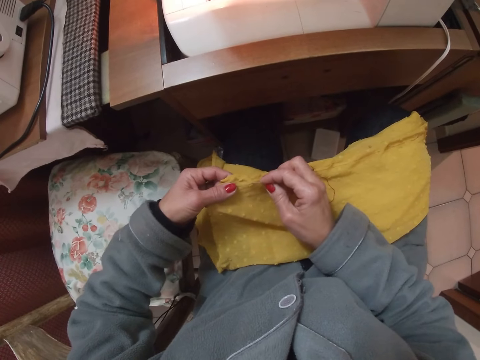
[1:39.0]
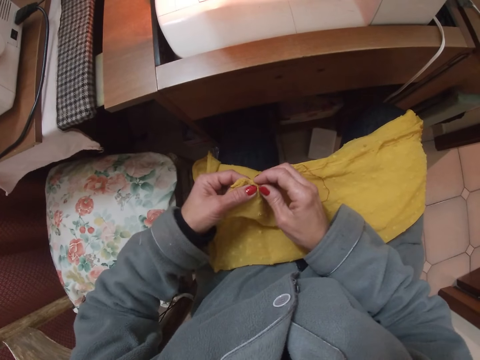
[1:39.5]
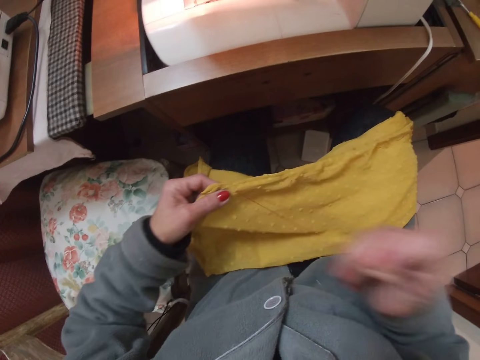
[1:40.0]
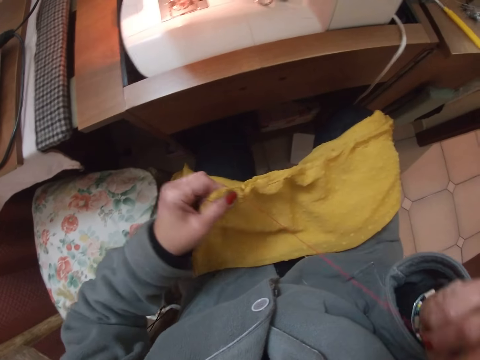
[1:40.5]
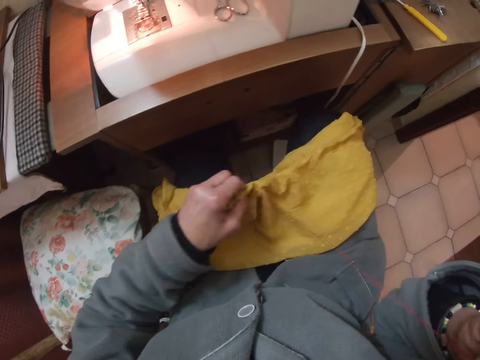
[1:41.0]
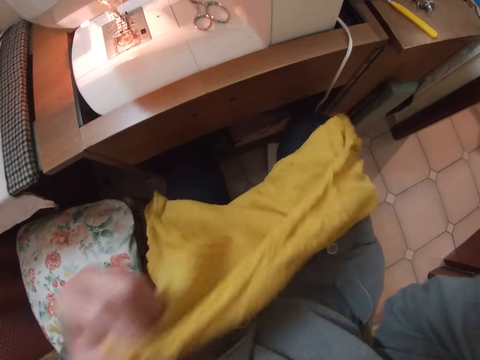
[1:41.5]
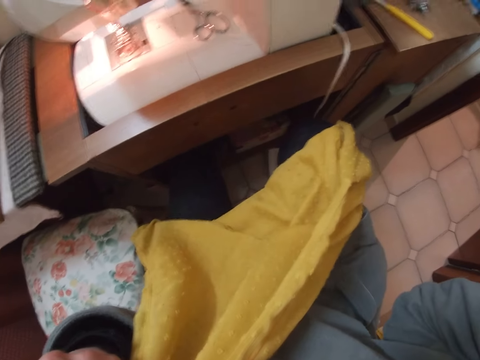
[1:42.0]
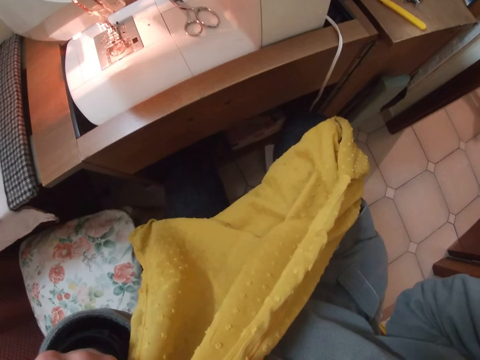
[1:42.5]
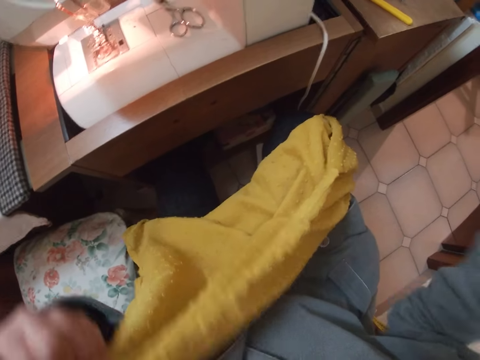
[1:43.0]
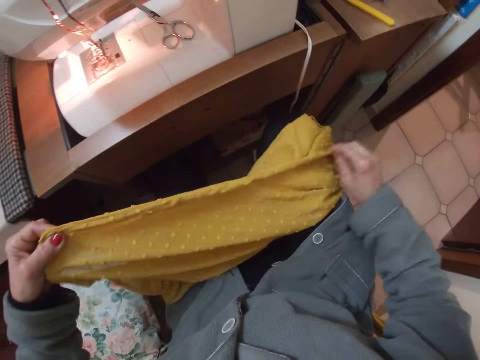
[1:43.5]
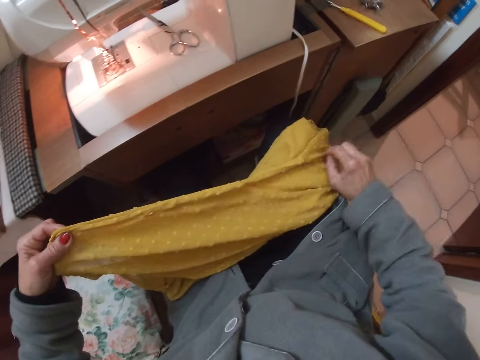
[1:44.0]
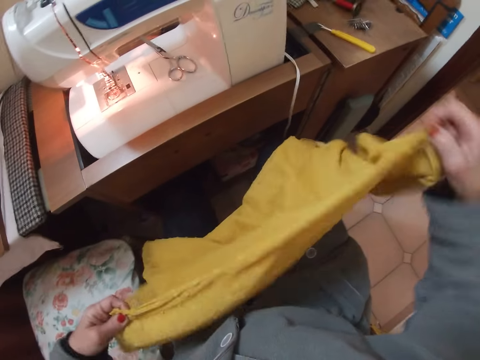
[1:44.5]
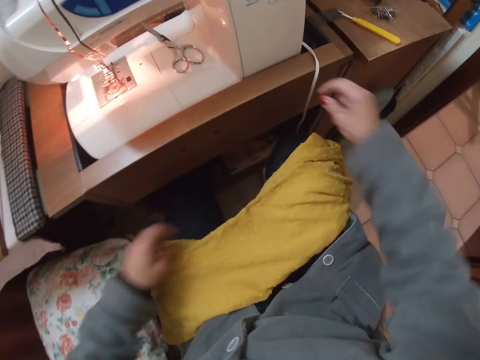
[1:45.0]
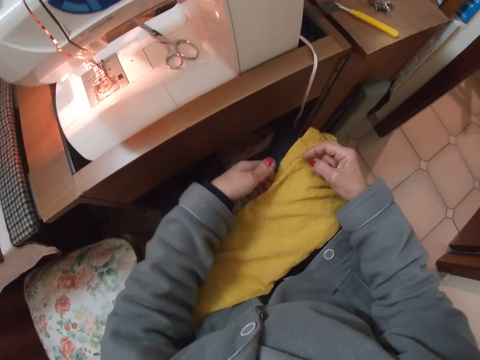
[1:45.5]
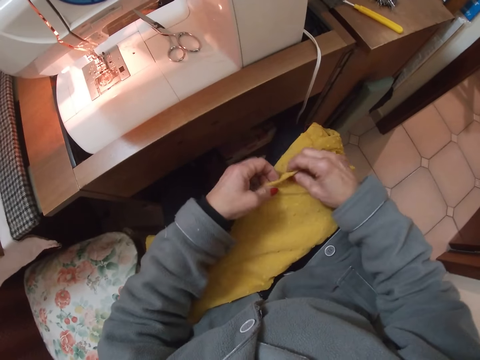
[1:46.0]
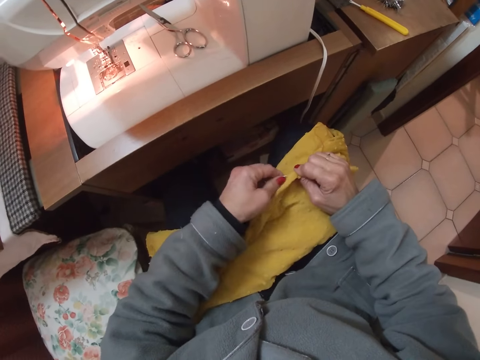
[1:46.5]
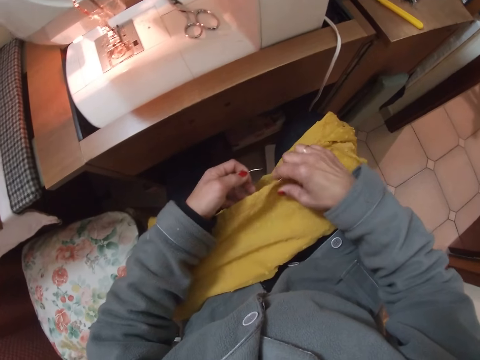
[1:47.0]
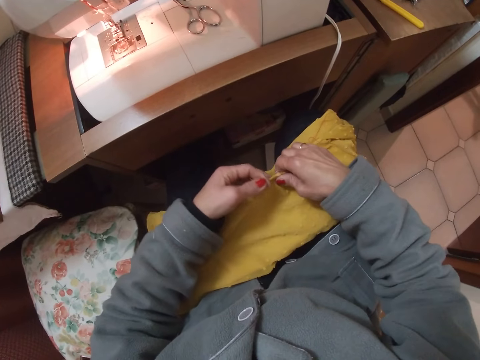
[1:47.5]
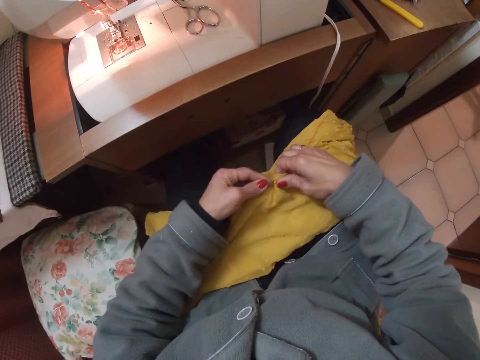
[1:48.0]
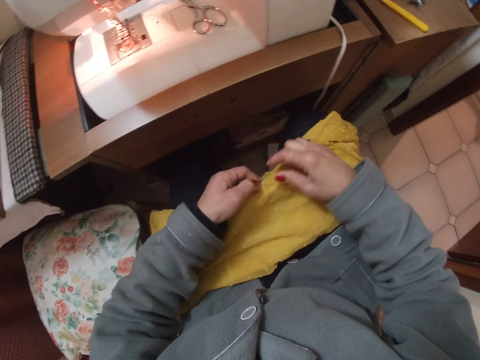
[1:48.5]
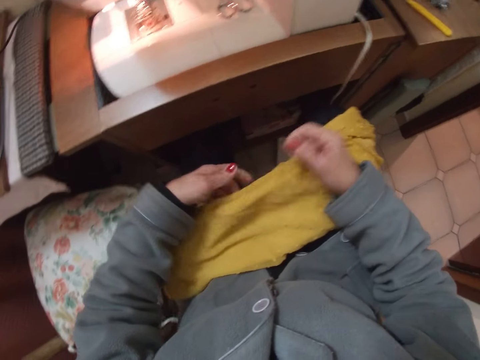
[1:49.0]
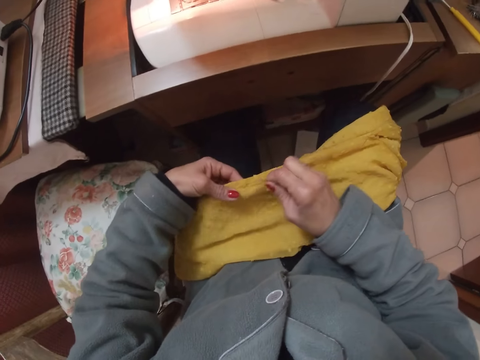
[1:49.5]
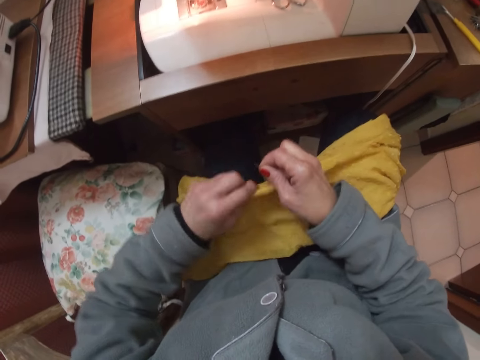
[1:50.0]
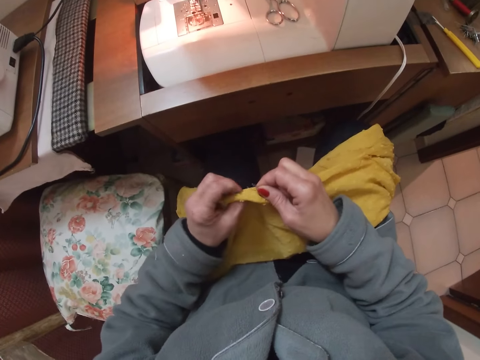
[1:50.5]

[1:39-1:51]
The camera wearer lifts the blouse. She cuts the thread with her teeth. She adjusts the cloth on her laps. She stretches the blouse, puts the blouse on the laps, and sews the blouse. She removes a pin from the blouse.

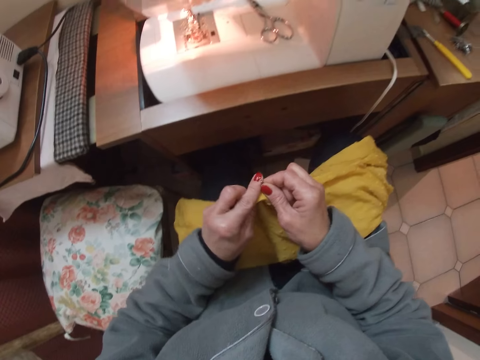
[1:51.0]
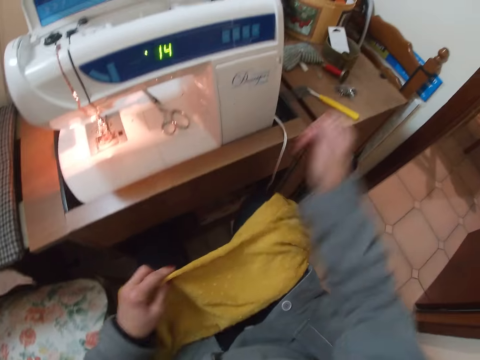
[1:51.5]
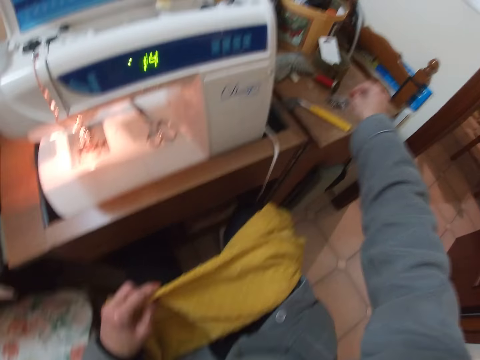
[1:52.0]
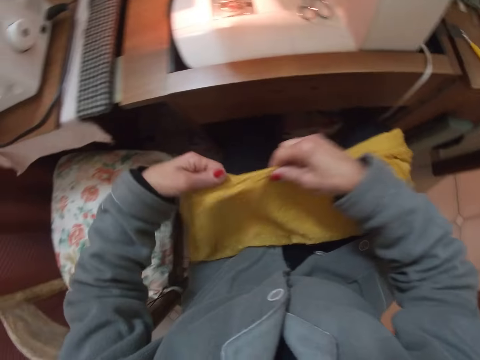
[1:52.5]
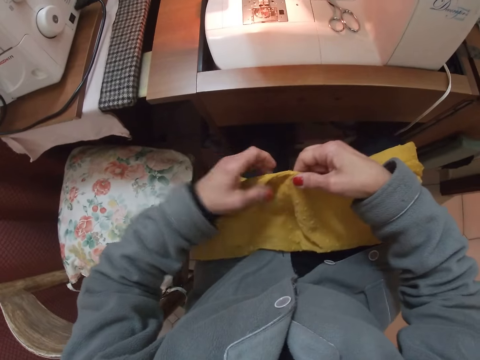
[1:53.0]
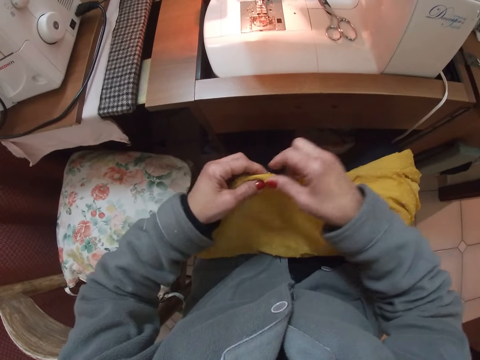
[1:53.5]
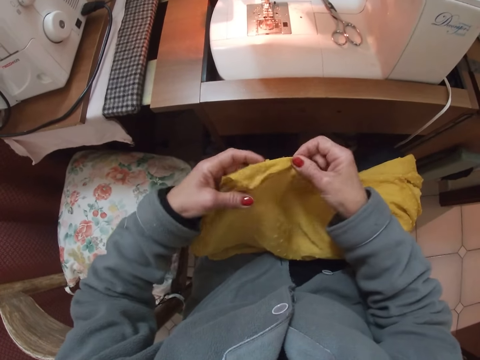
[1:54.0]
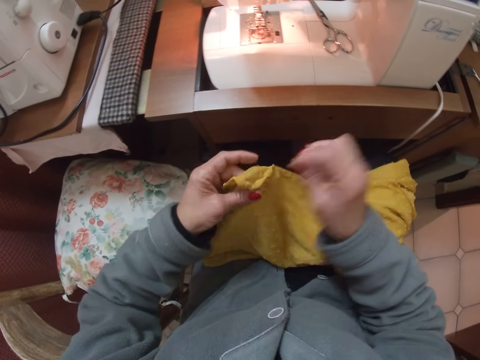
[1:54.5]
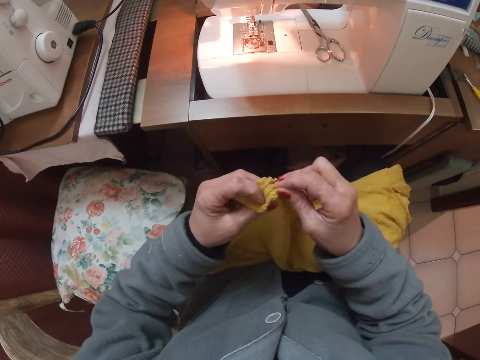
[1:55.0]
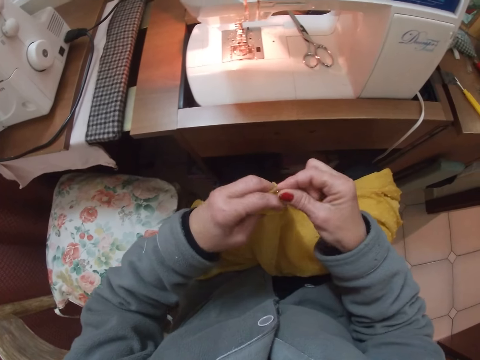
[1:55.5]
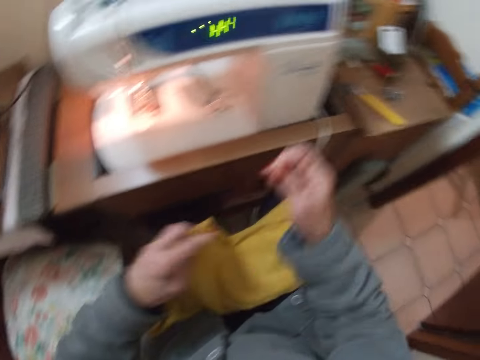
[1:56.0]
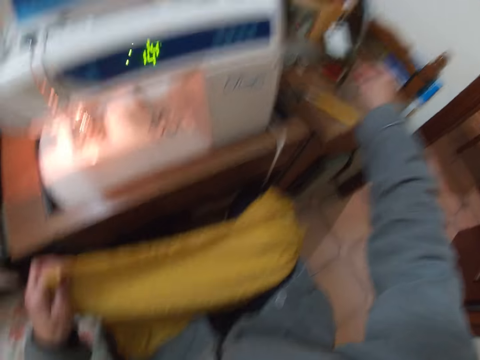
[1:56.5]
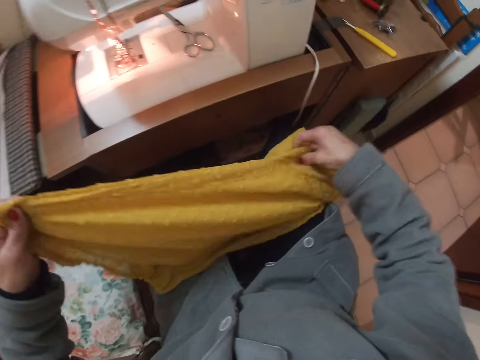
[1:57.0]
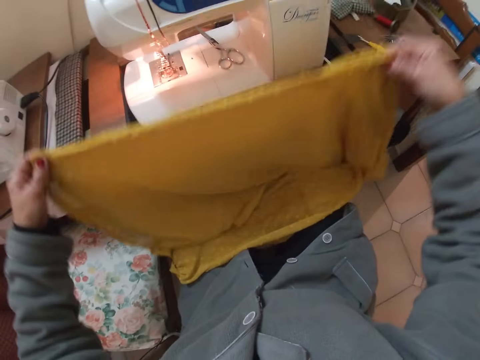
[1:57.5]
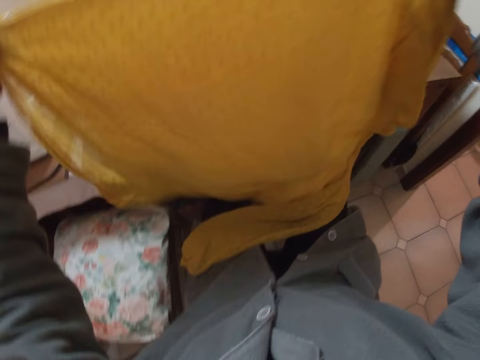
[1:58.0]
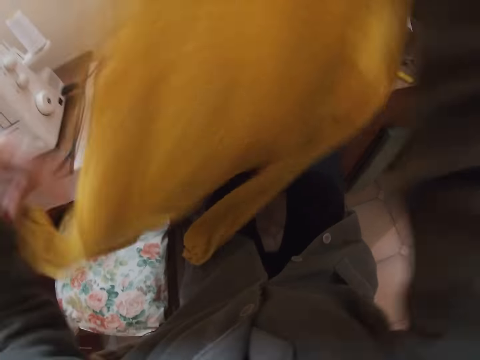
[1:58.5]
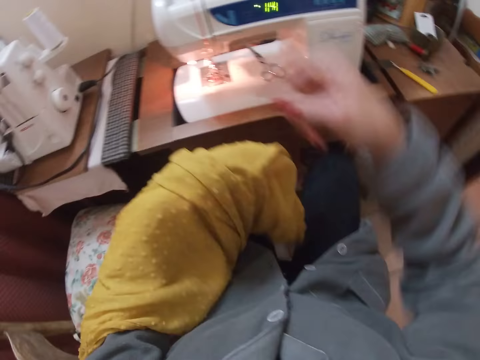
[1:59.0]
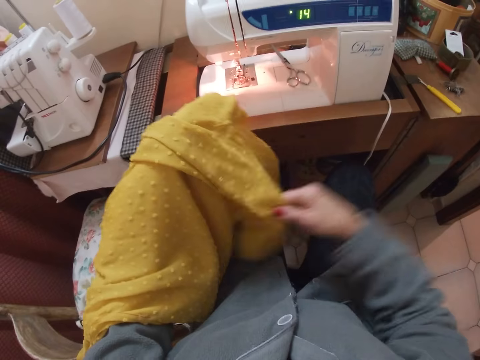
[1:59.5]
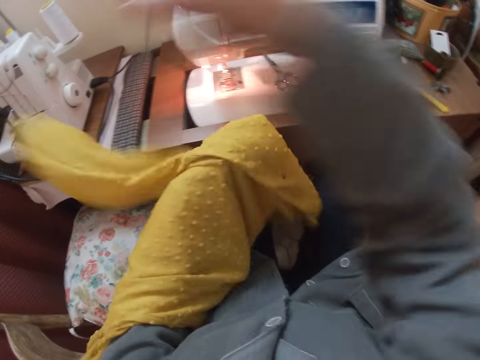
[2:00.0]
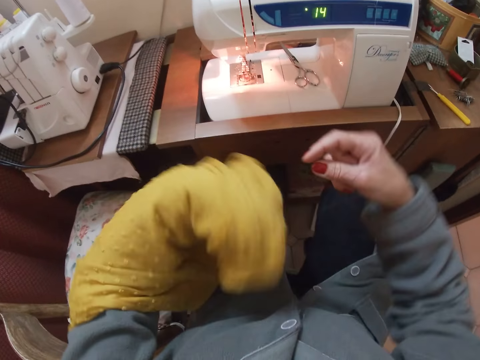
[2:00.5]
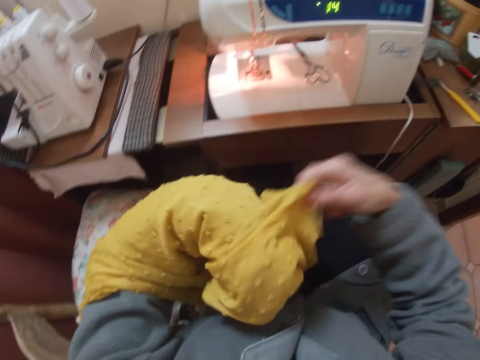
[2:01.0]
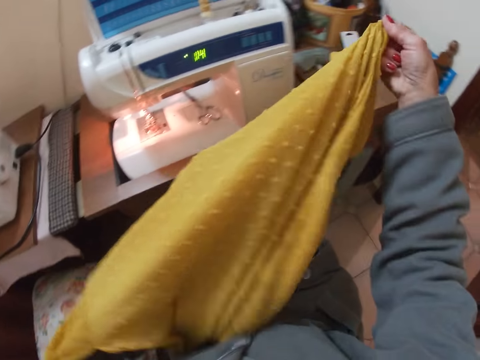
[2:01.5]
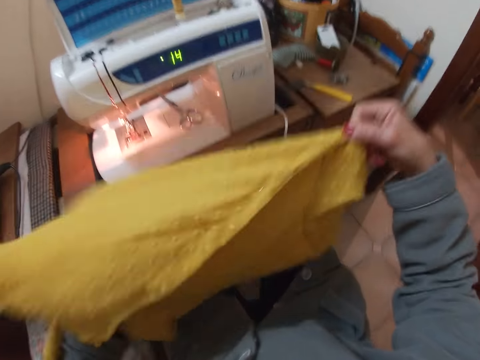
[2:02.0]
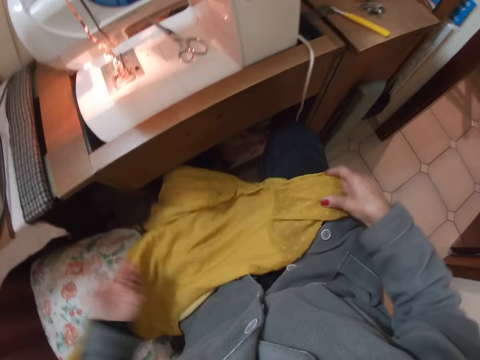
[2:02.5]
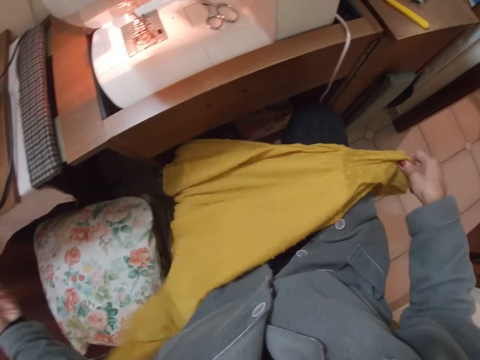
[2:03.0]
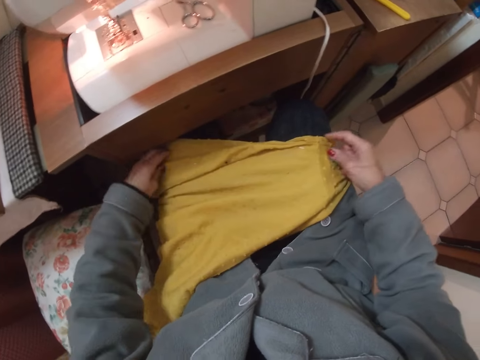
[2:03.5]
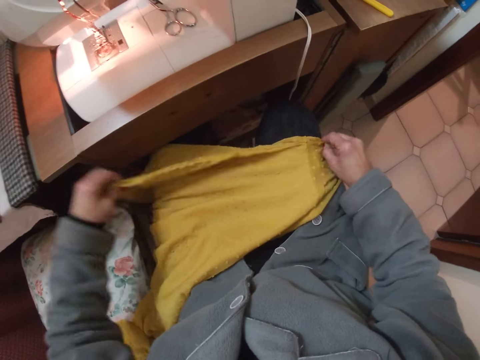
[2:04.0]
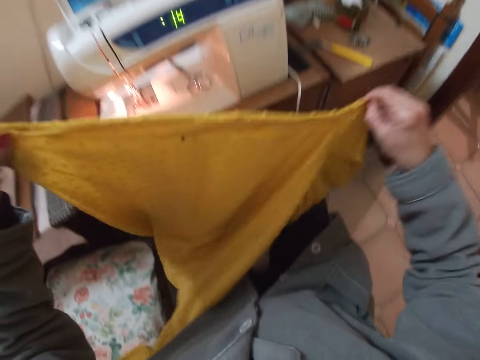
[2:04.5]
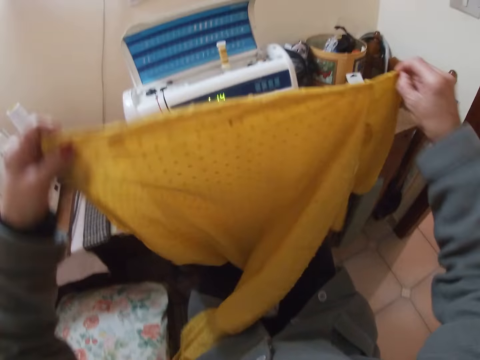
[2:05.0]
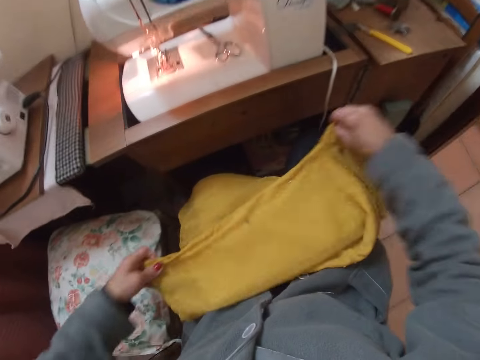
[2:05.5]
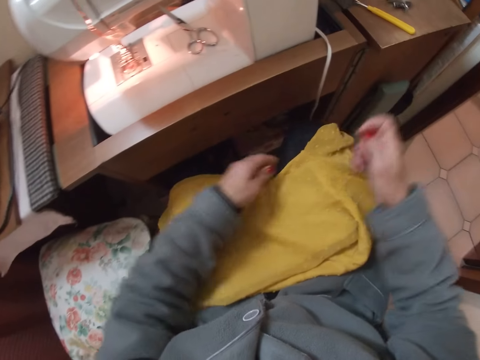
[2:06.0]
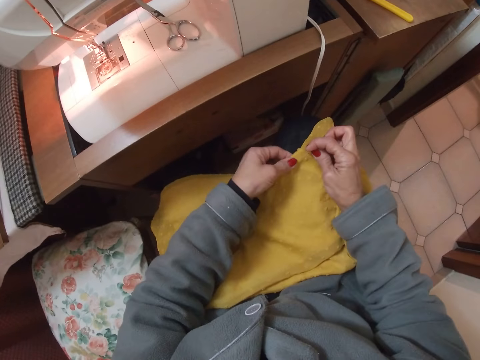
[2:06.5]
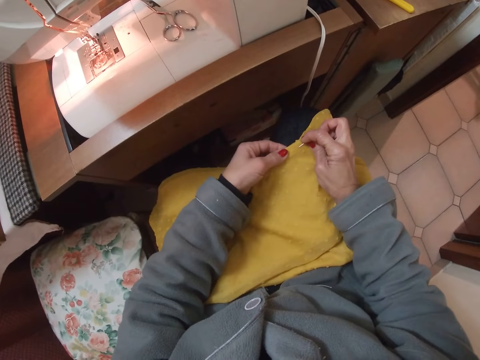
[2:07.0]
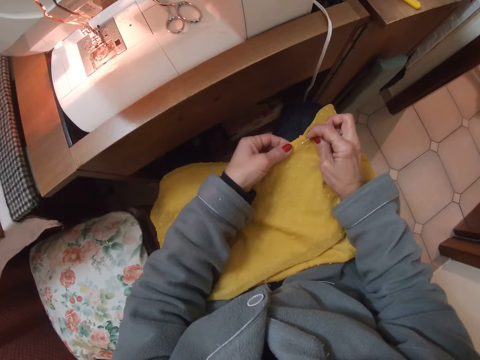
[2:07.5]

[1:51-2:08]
The camera wearer drops the pin on the magnet on the table. She folds the blouse. She removes a pin from the blouse. She drops the pin on the magnet on the table. She lifts the blouse. She adjusts the blouse in her hands. She turns the blouse. She puts the blouse on the laps. She lifts the blouse. She places the blouse on her laps. She sews the blouse with thread and needle.
